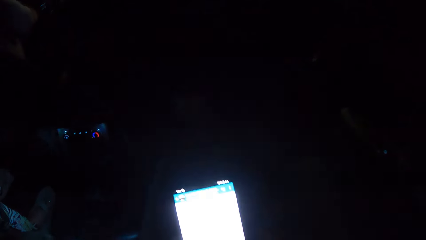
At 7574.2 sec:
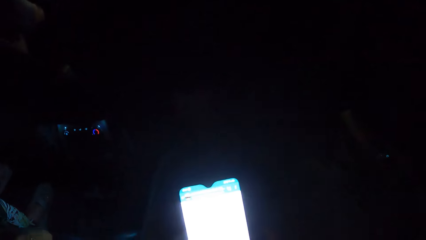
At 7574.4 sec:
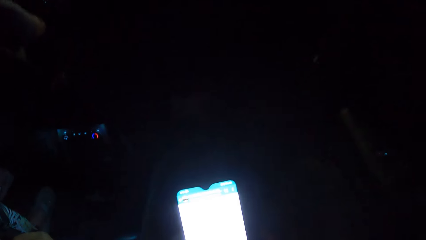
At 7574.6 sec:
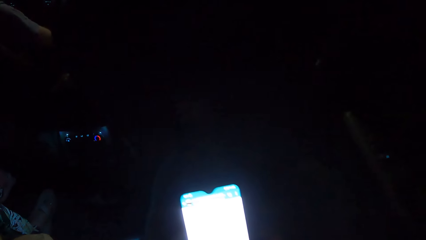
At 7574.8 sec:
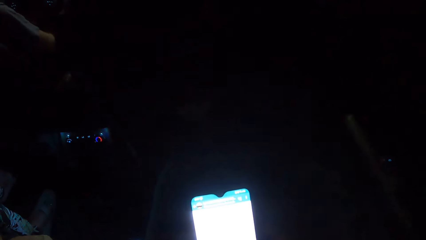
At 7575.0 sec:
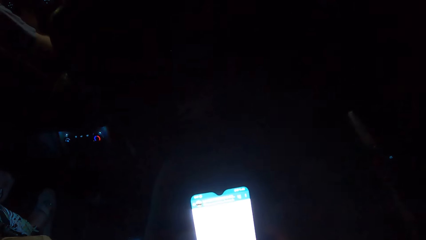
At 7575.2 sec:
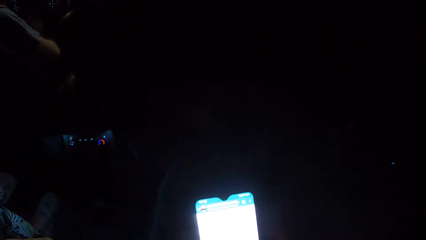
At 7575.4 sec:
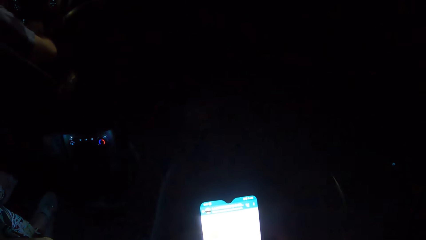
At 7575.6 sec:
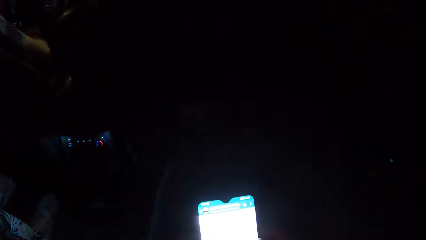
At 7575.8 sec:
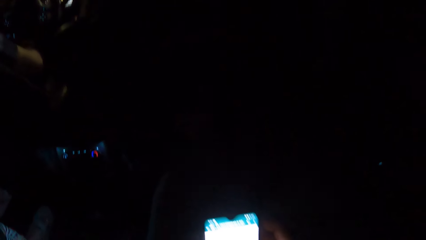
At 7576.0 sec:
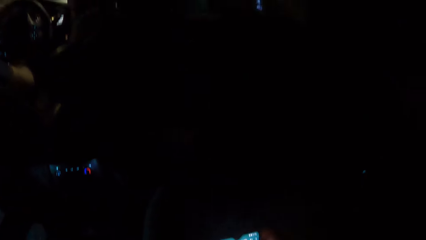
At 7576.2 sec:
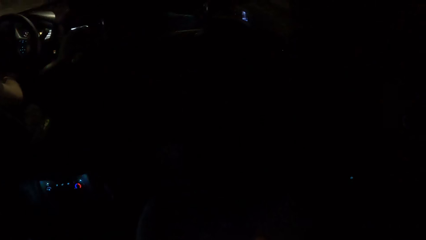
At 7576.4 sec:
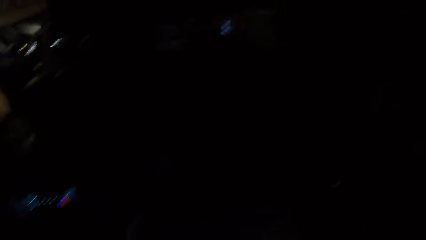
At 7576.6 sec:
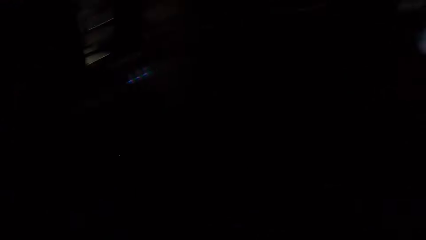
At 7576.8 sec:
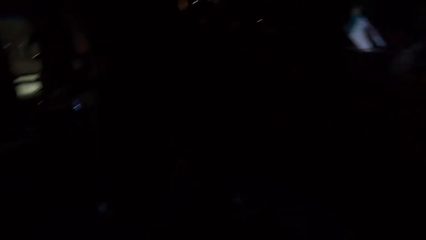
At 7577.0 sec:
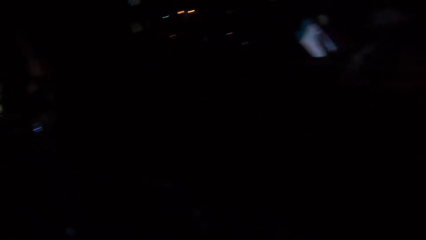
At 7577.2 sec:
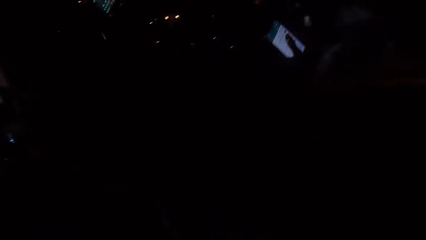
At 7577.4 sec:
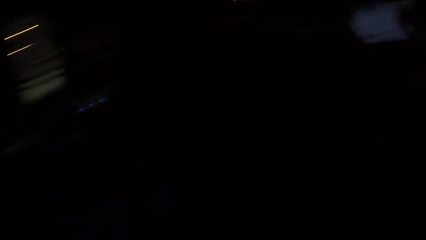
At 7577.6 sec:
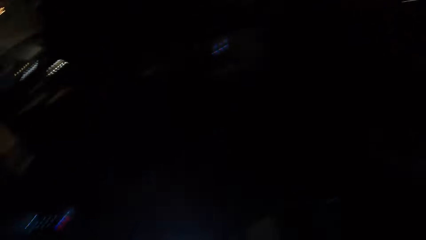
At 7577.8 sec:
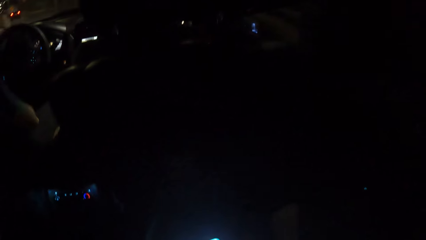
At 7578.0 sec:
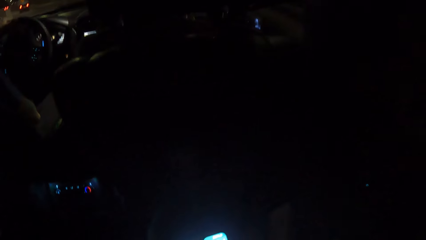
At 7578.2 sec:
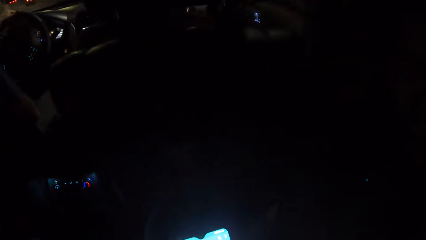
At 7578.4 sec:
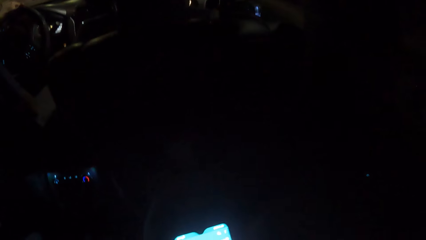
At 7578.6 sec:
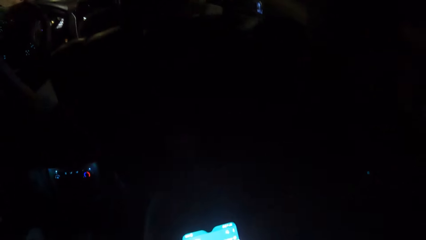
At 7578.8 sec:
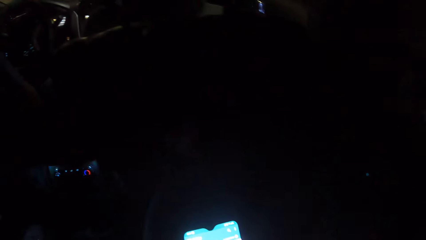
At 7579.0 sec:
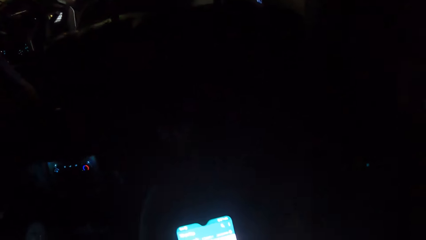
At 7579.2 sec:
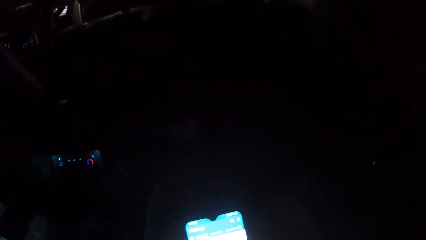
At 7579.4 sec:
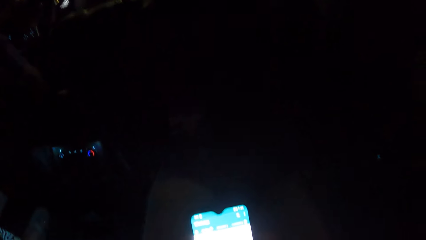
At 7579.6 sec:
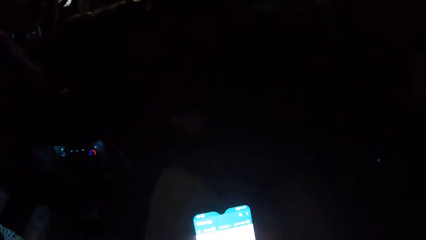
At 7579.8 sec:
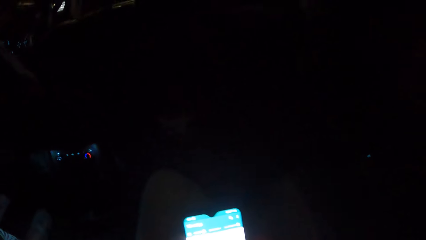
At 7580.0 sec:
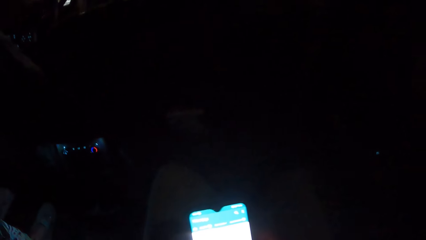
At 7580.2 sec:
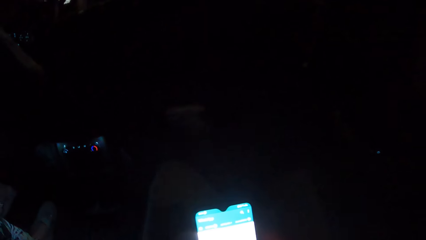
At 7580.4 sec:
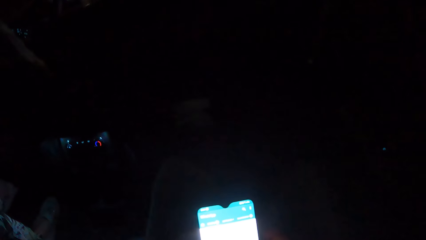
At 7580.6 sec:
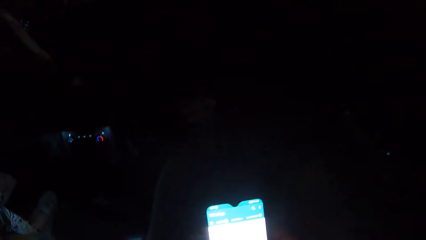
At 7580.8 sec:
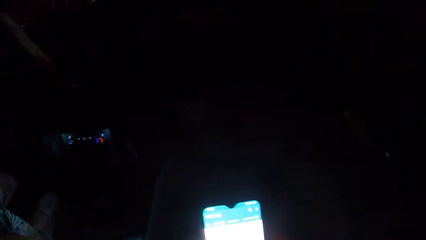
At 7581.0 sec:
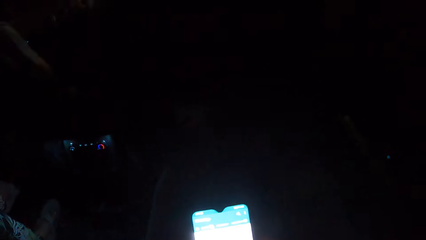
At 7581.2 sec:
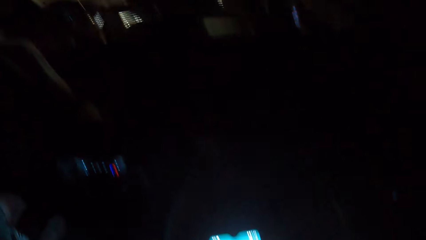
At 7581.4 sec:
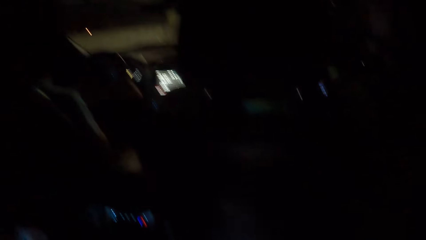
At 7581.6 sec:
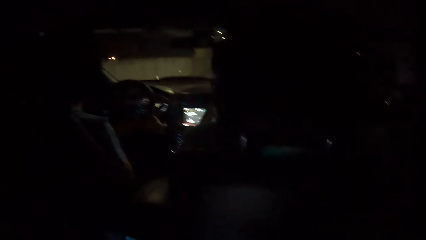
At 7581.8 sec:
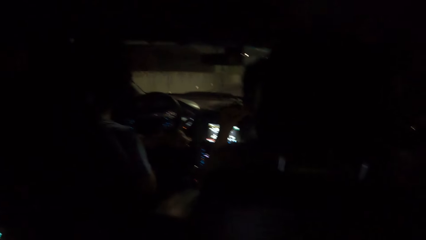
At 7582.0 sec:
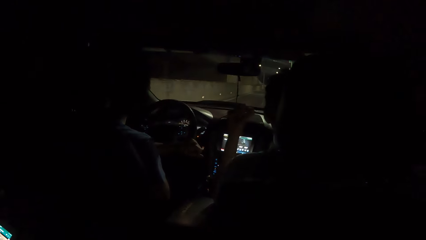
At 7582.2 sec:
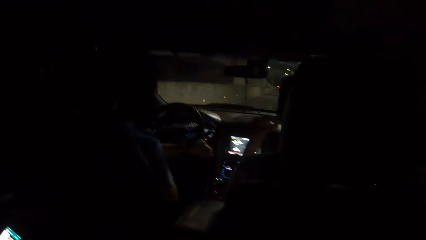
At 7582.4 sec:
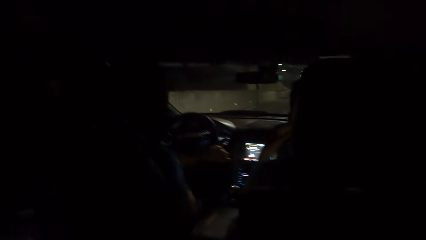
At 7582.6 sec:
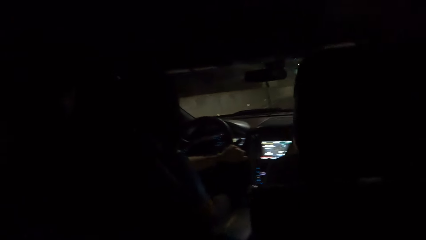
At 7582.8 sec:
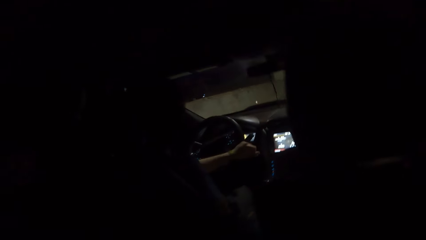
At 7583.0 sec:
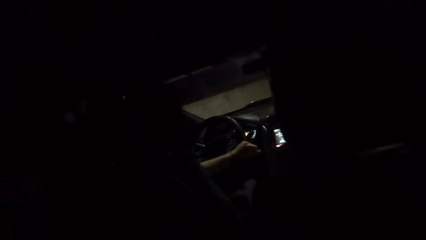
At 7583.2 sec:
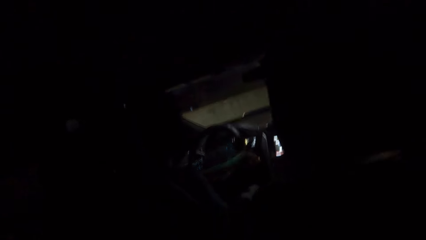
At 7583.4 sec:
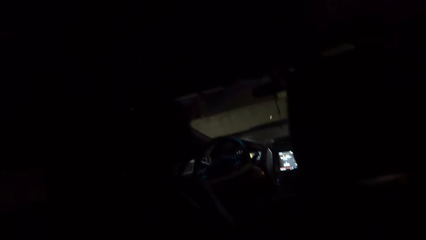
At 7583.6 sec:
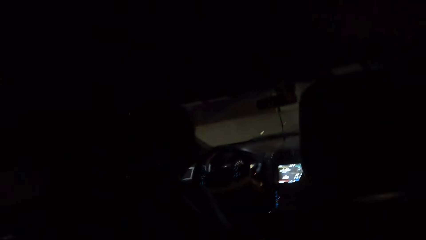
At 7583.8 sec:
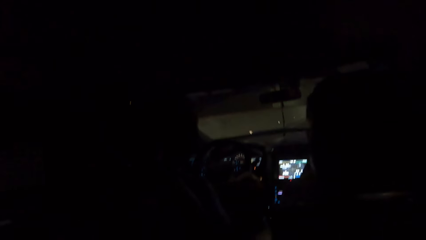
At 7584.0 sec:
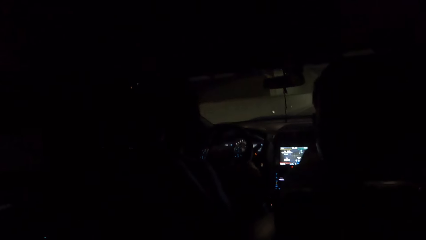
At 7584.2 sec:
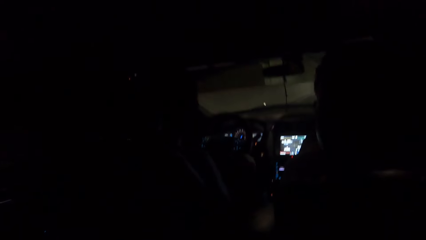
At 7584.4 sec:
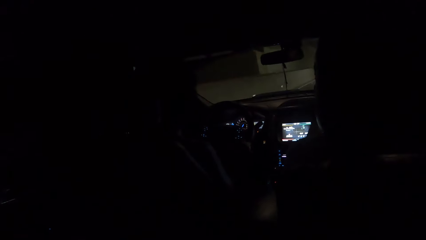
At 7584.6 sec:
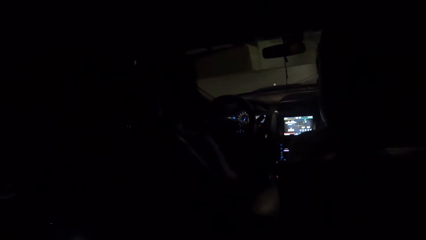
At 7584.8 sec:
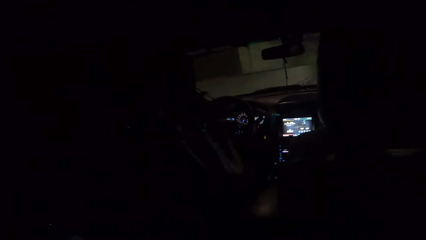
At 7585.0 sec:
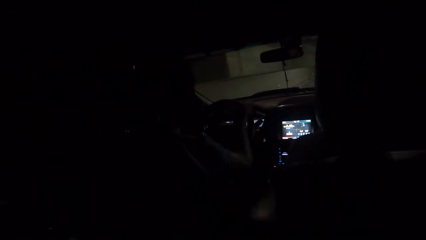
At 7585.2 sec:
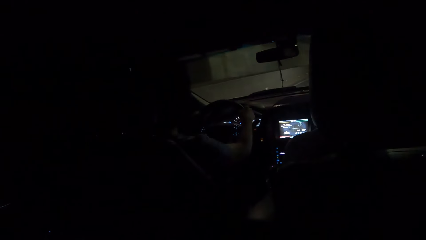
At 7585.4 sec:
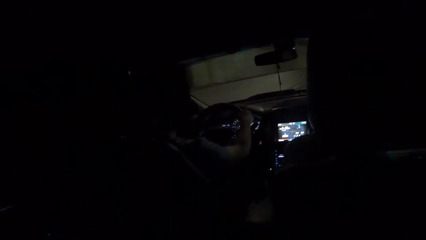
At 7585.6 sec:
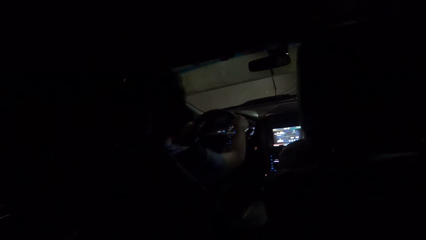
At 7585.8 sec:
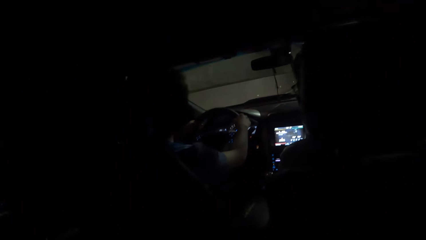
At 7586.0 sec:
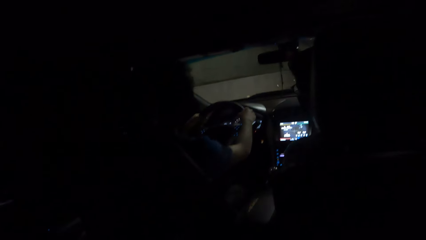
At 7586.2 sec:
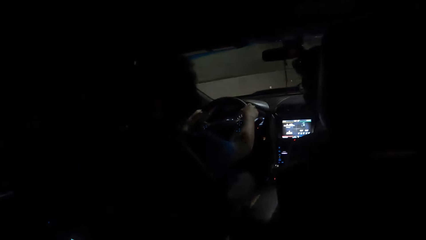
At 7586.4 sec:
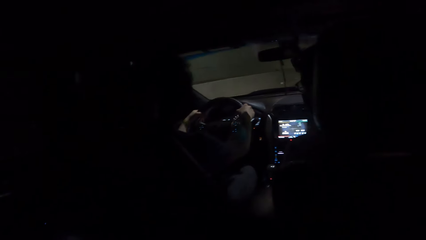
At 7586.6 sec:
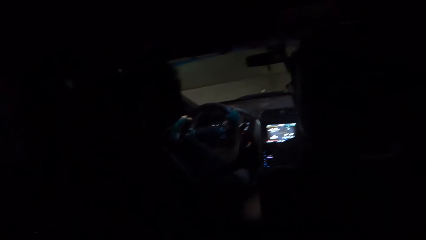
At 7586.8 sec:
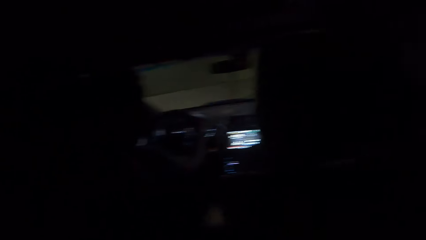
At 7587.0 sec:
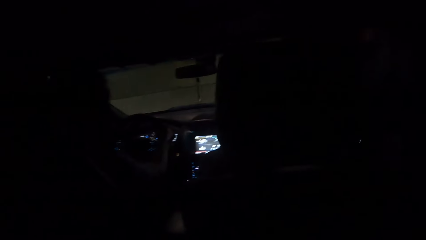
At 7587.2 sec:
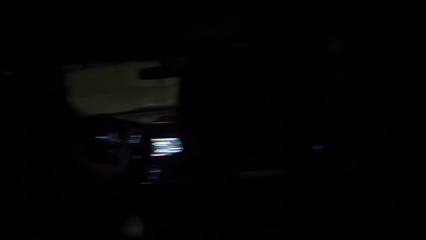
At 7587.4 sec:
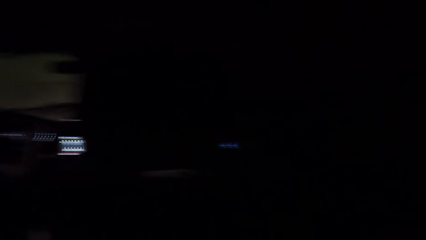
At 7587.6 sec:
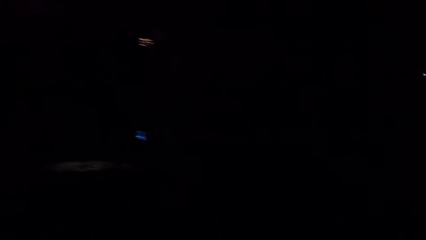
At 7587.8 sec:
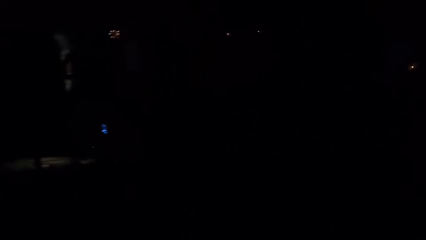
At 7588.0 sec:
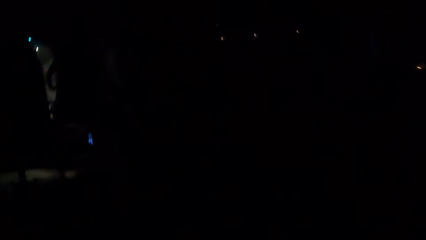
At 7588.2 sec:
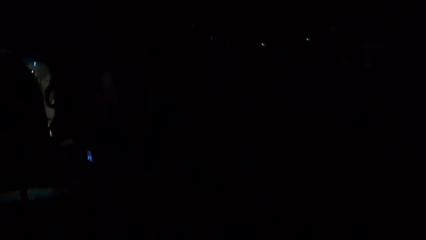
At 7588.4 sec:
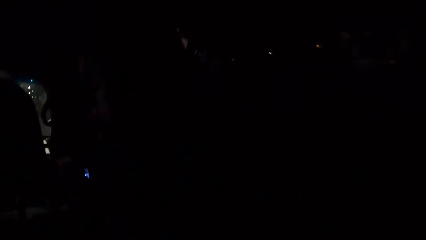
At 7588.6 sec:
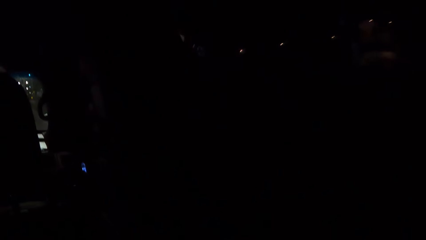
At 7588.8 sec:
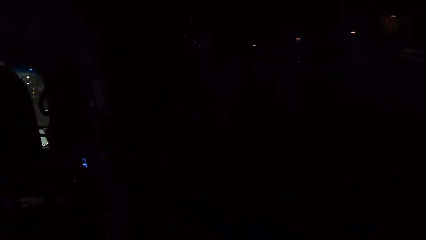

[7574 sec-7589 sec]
The camera wearer sits in the car. He looks around in the car. He operates the cell phone with his right hand. He sits in the car. He looks around in the car.
